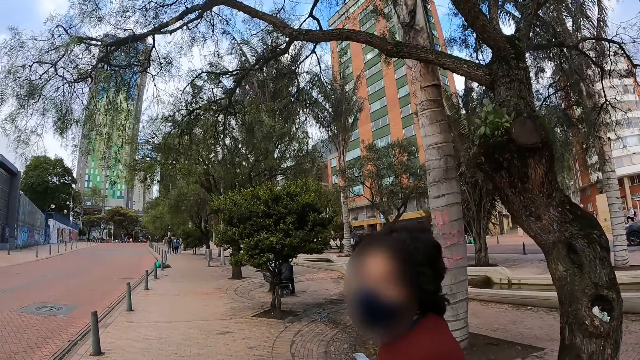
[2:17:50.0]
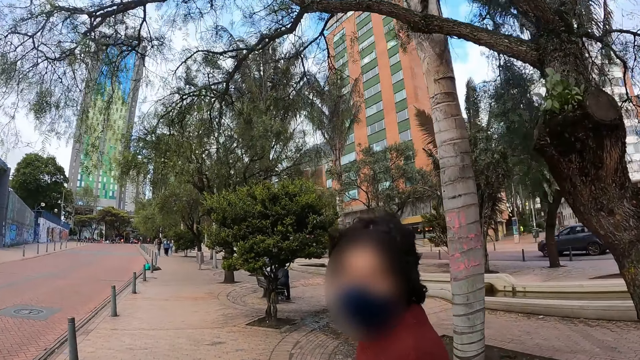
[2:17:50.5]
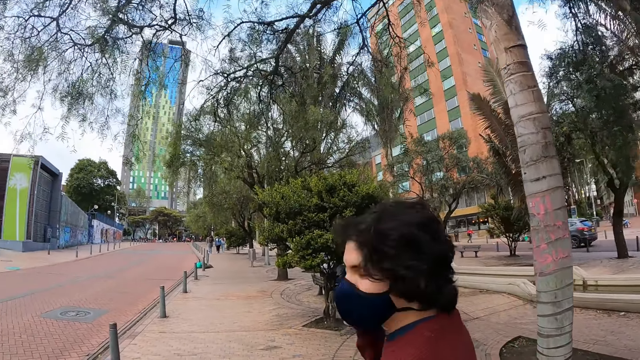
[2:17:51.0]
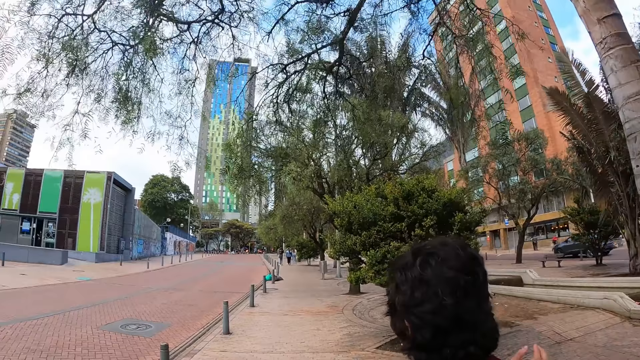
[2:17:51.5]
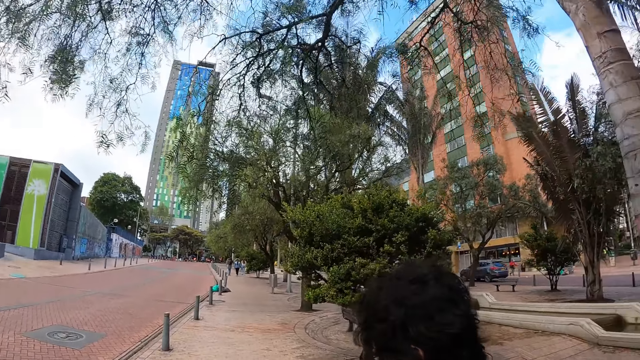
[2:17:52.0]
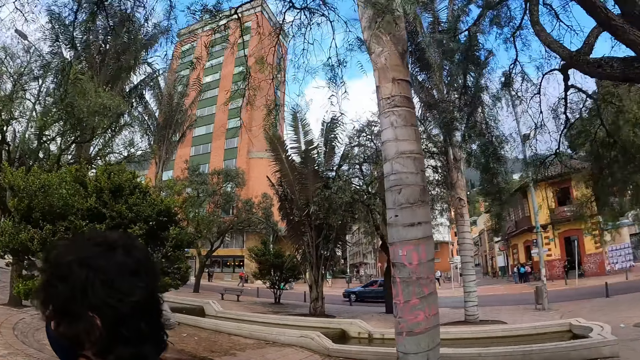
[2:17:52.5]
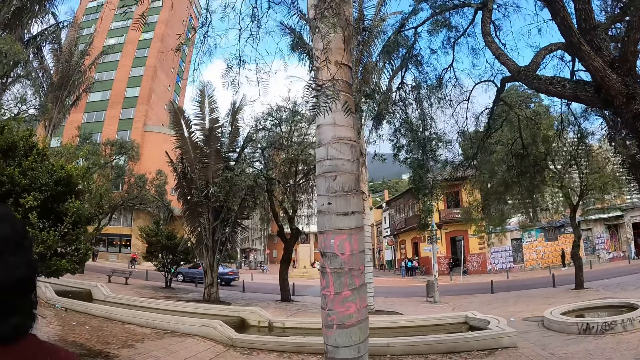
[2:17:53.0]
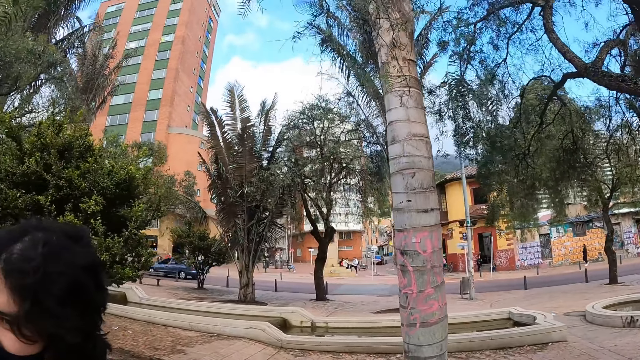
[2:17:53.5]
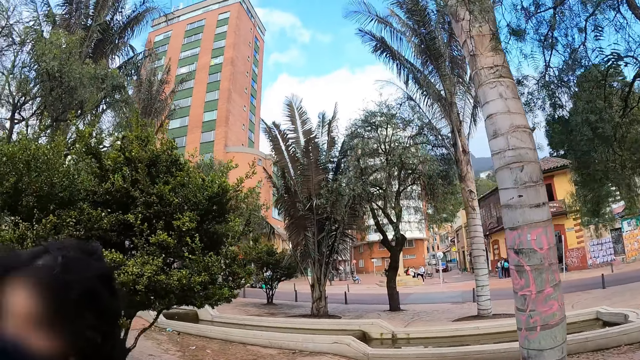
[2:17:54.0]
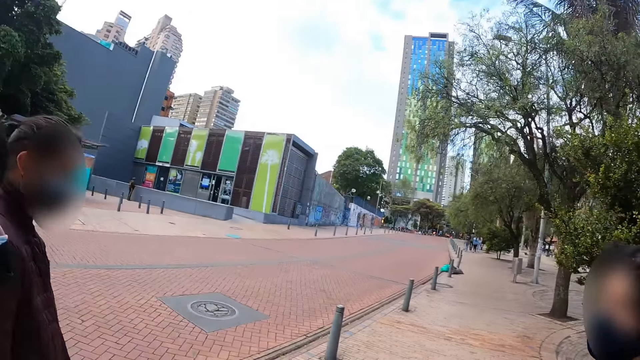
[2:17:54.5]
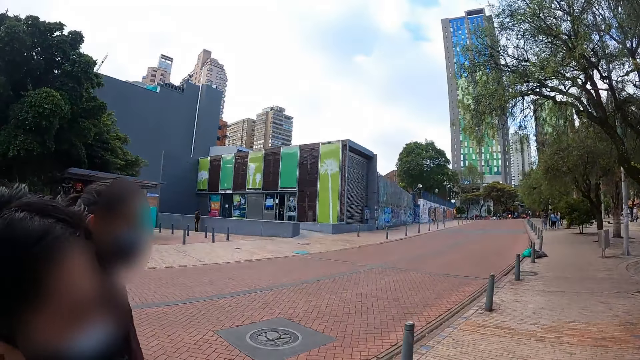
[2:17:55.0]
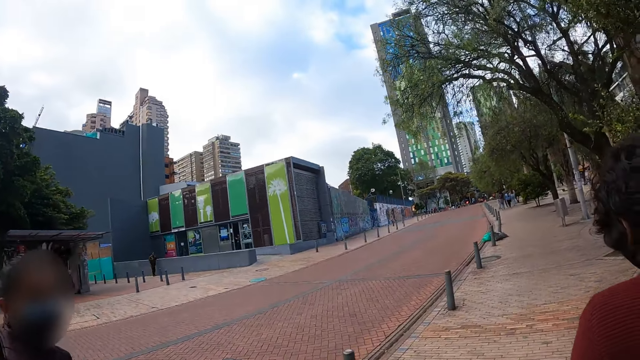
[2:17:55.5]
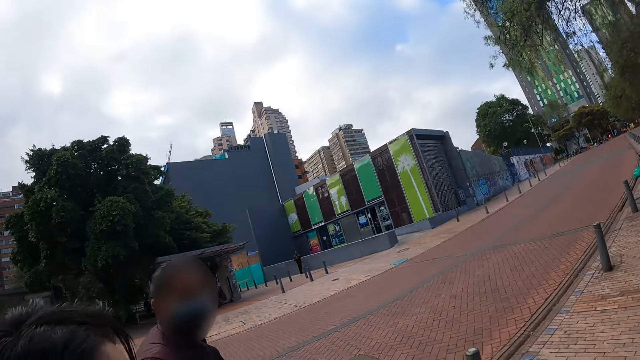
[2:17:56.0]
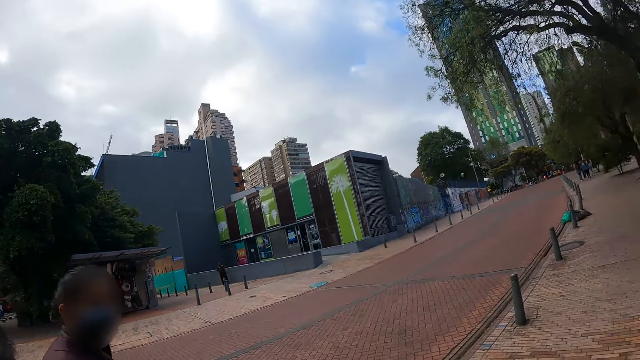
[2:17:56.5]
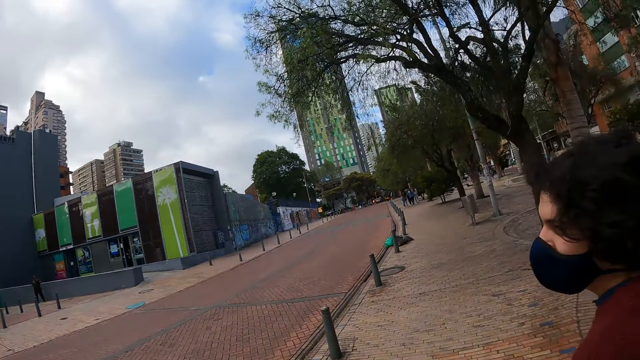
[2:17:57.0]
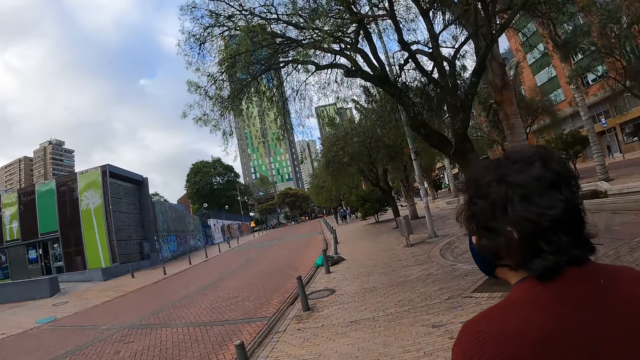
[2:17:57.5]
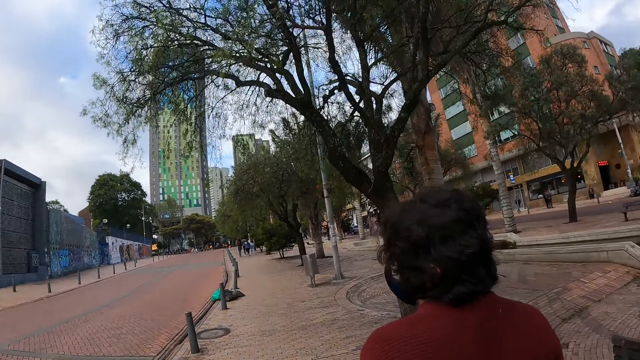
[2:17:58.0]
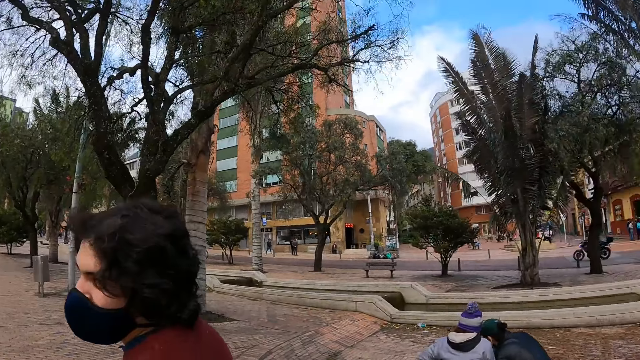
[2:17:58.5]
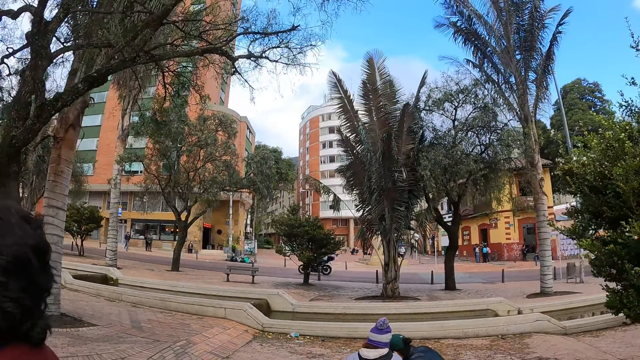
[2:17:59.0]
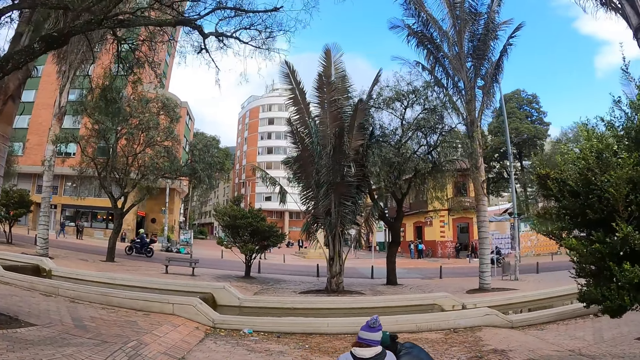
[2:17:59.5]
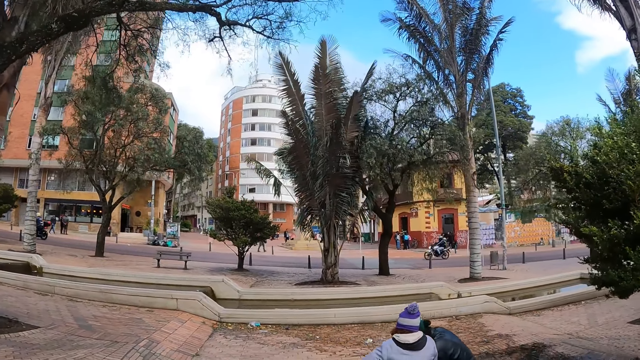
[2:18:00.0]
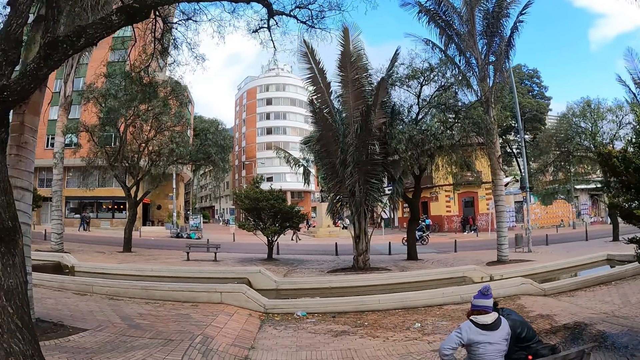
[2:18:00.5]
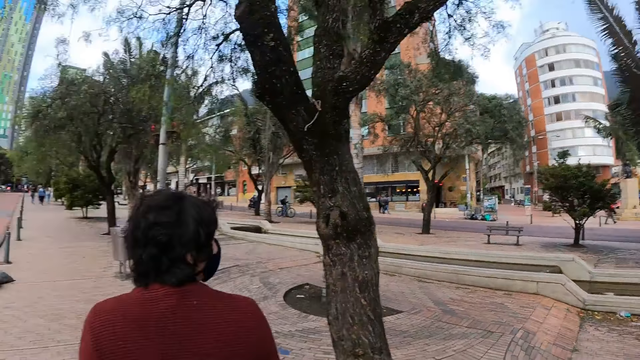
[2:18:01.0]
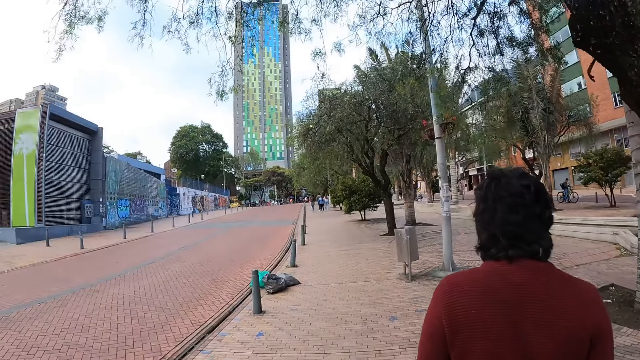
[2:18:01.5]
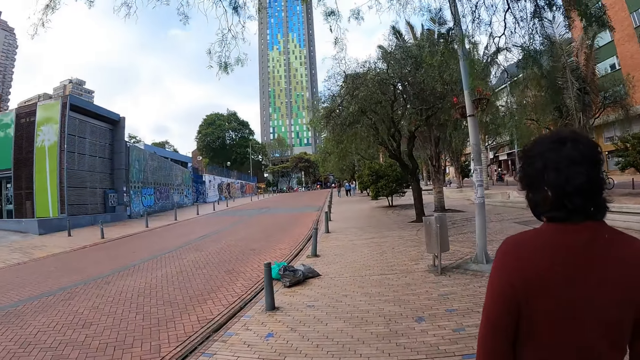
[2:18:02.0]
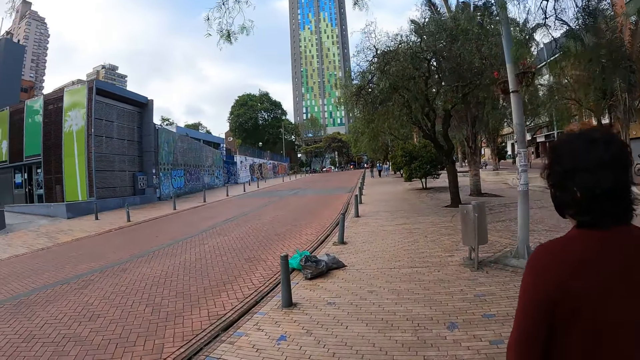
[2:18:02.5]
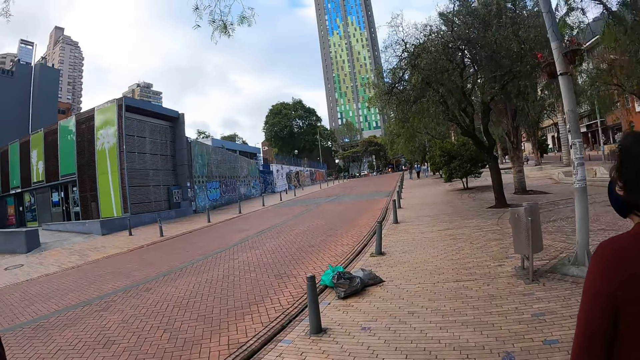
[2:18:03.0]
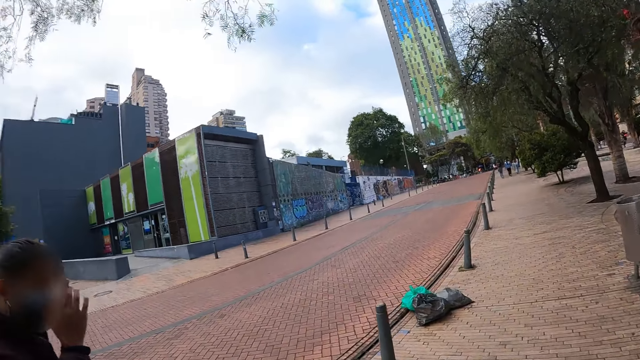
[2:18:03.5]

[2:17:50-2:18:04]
A person looks aside. The camera wearer looks around. The person looks behind. The camera wearer looks around and moves around. They look around. They move around.

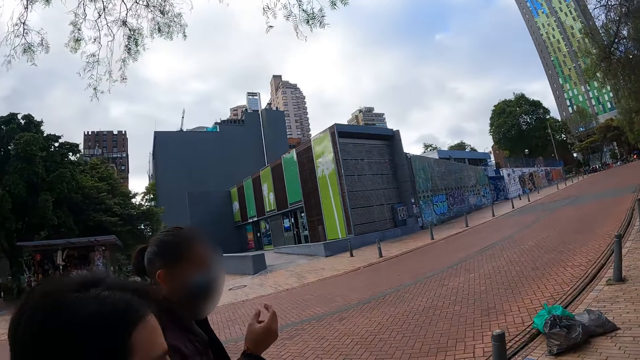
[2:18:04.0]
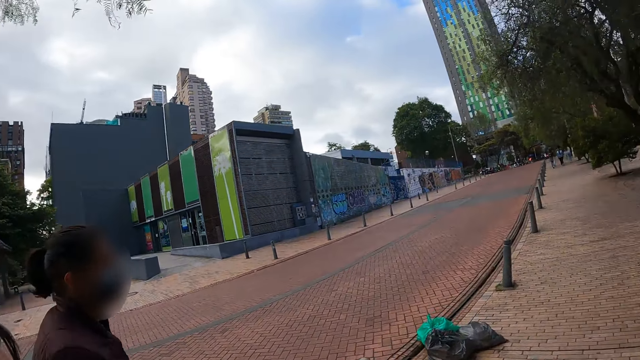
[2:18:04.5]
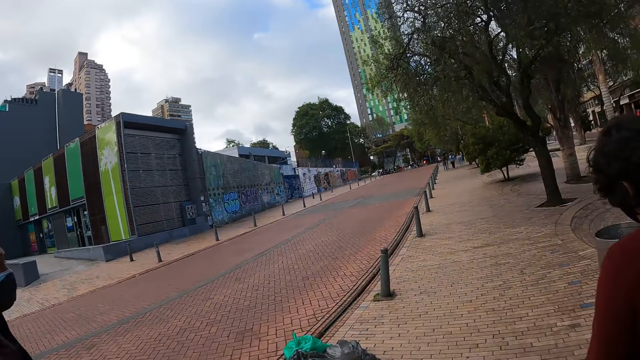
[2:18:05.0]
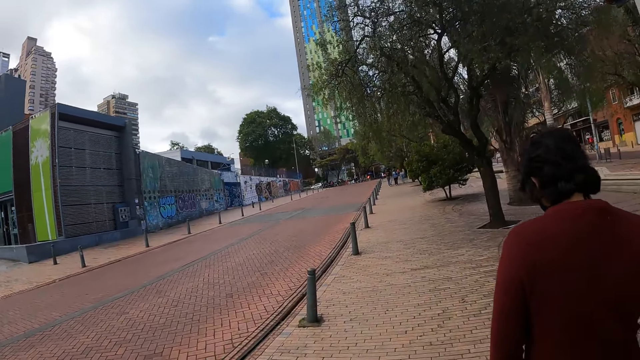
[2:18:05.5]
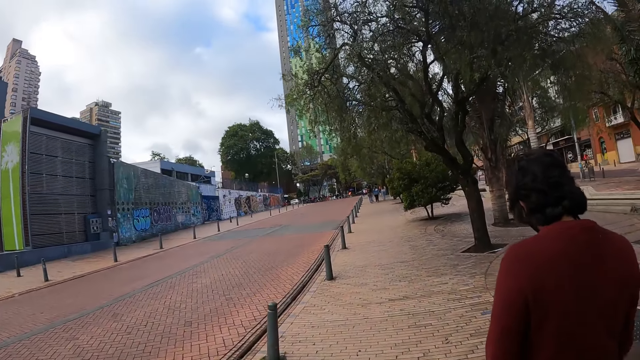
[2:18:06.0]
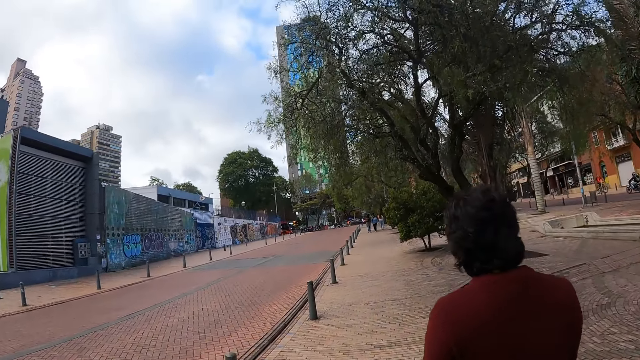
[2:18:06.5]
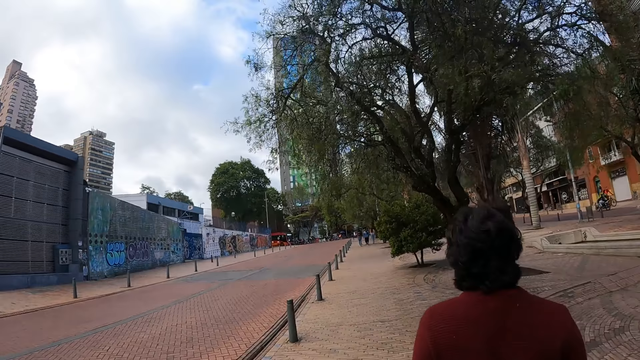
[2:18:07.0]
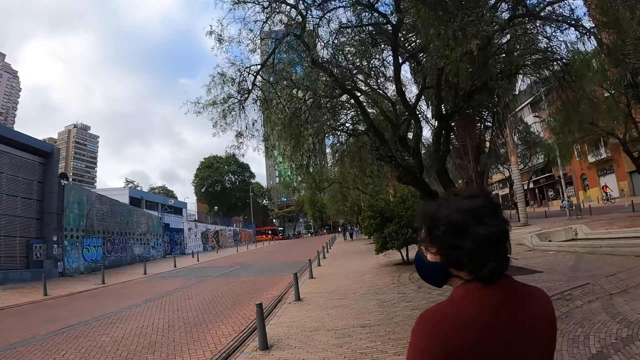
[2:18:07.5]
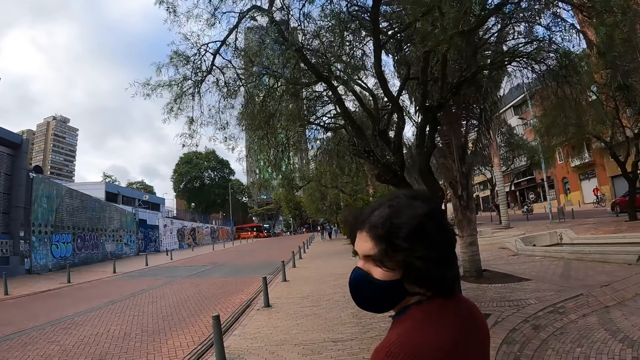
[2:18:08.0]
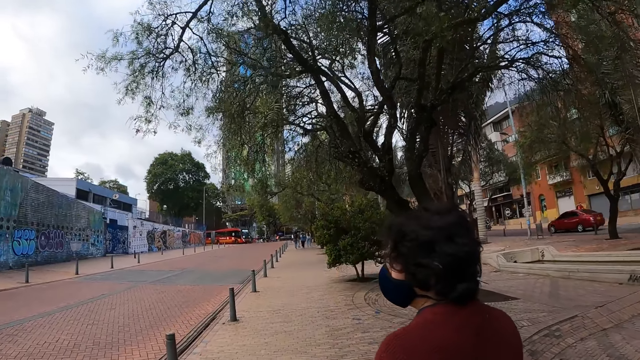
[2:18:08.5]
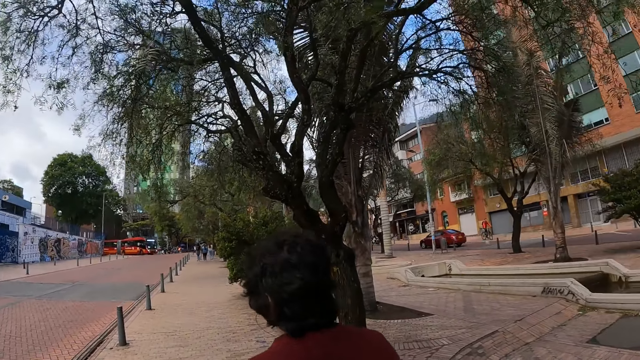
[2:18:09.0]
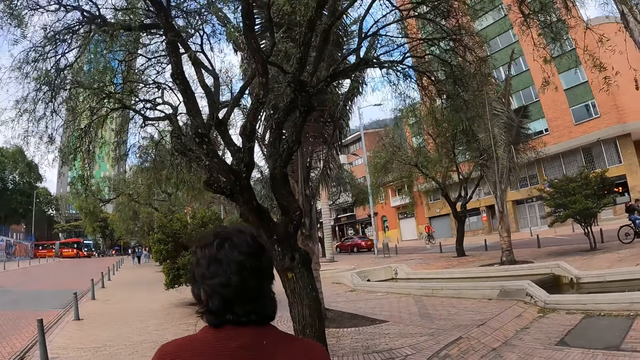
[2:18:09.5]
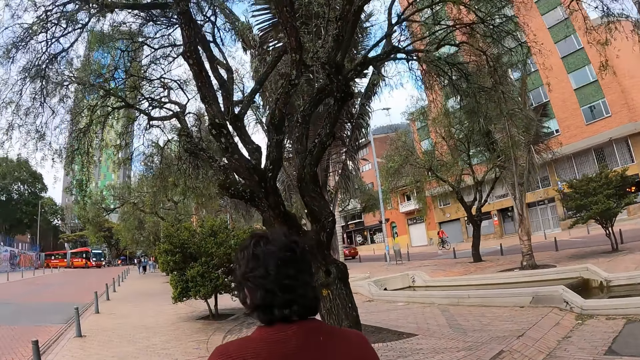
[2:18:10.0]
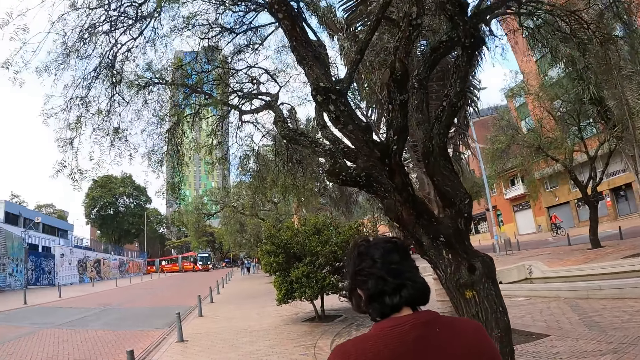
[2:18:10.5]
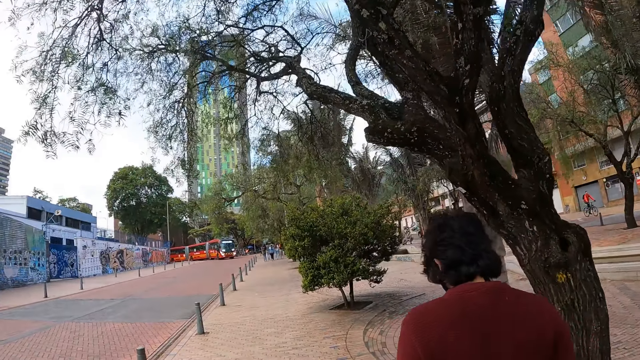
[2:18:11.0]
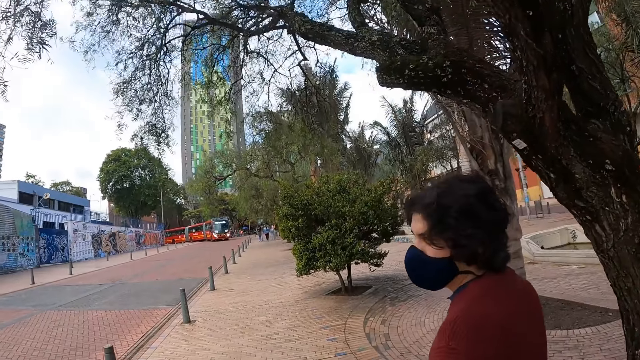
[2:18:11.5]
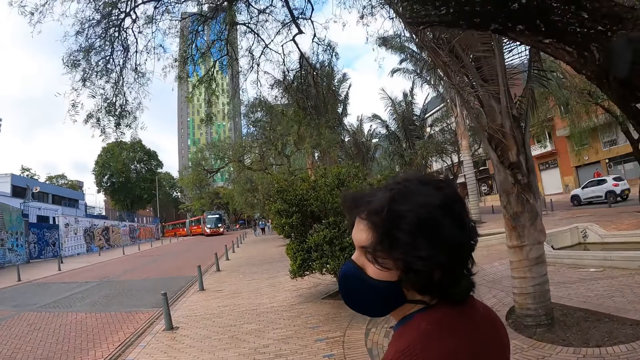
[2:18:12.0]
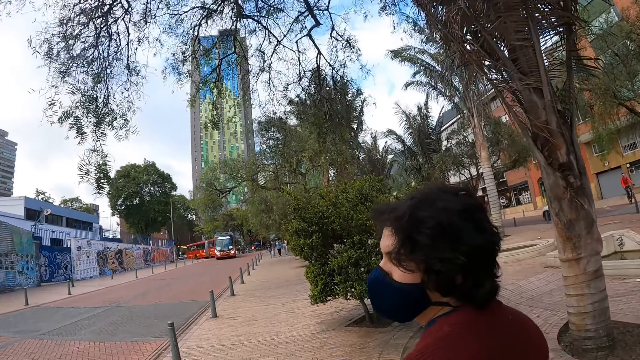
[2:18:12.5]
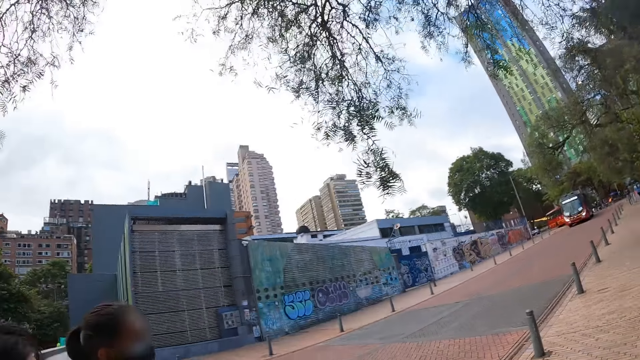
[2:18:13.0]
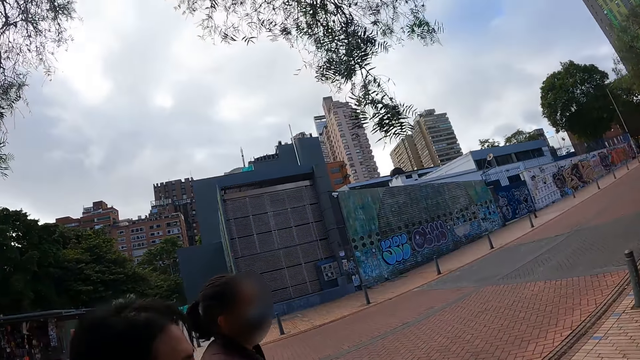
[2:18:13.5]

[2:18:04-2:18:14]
The camera wearer walks along the sidewalk. A person looks behind. The camera wearer walks along the sidewalk. The person looks behind.
